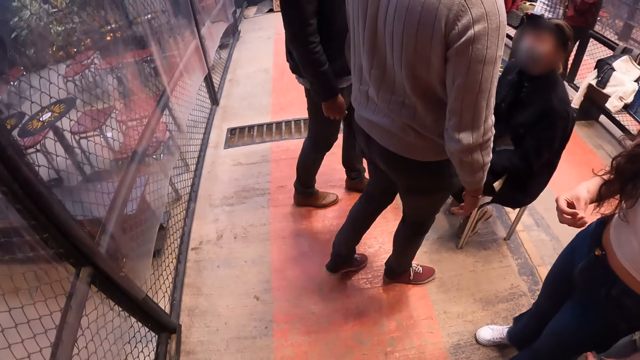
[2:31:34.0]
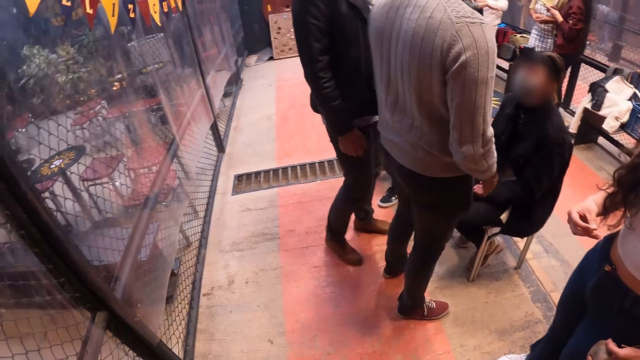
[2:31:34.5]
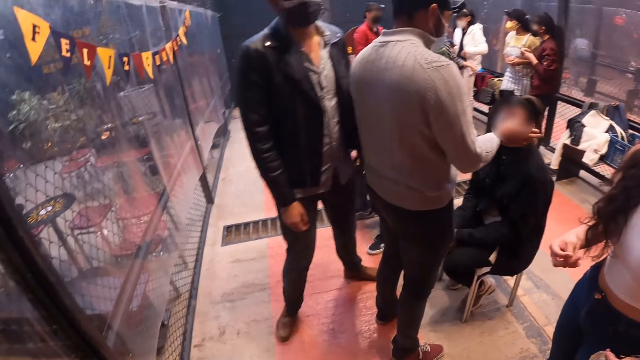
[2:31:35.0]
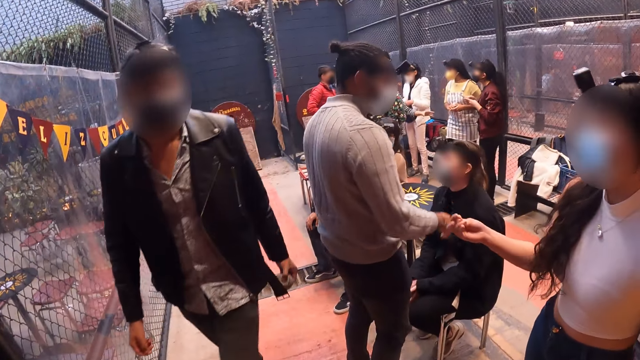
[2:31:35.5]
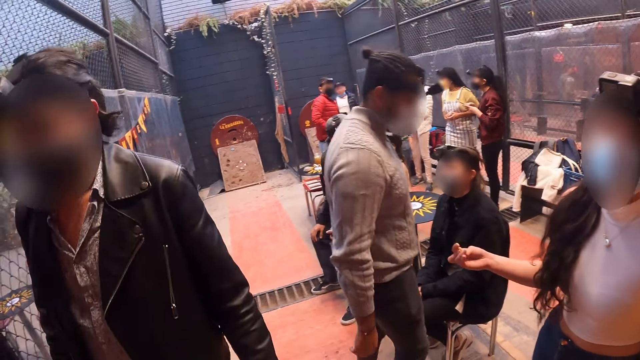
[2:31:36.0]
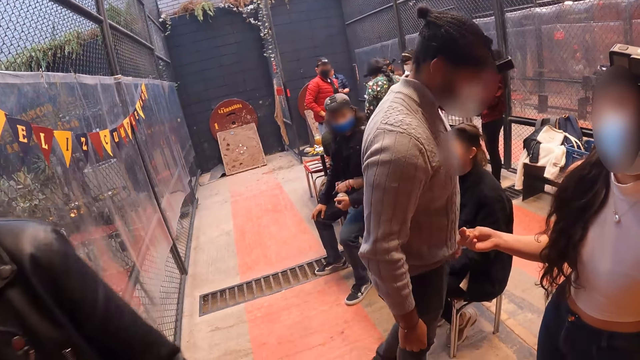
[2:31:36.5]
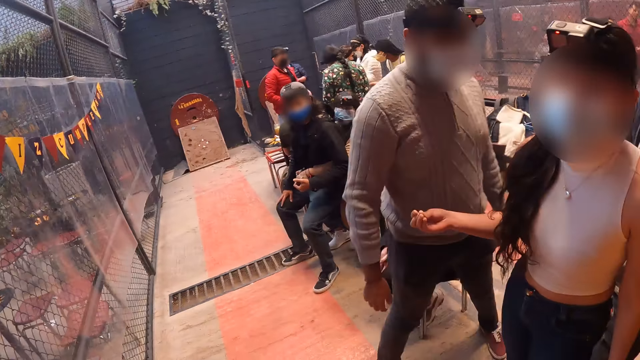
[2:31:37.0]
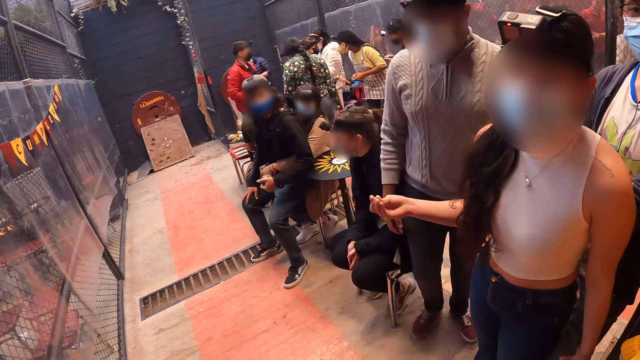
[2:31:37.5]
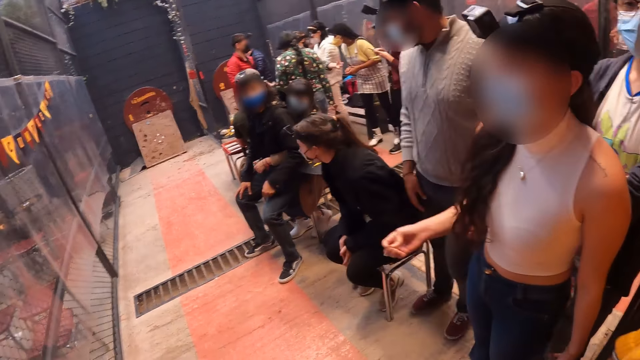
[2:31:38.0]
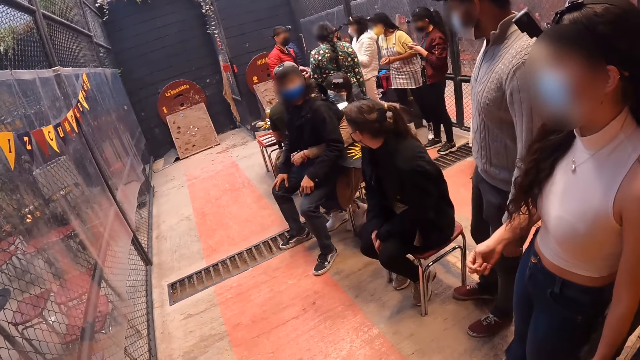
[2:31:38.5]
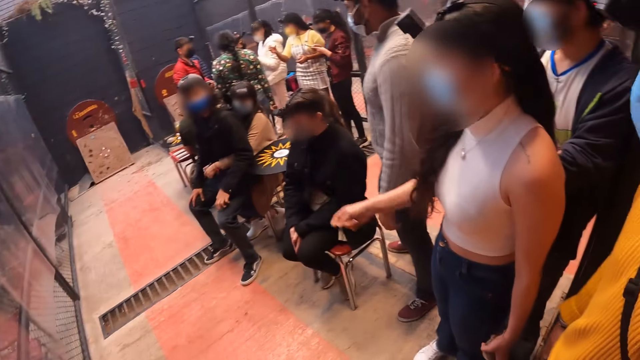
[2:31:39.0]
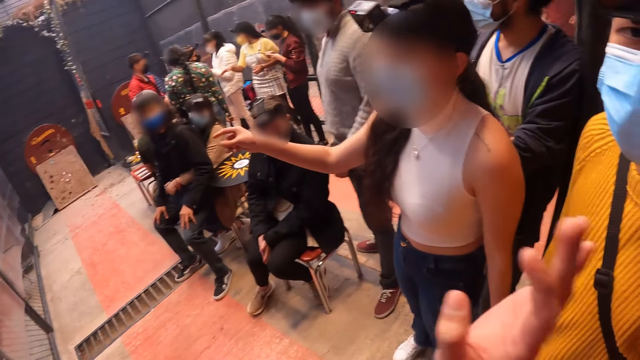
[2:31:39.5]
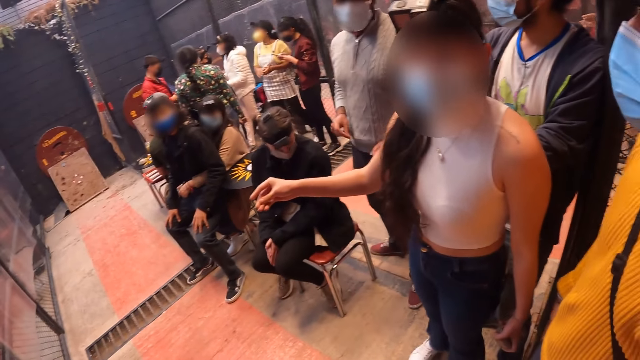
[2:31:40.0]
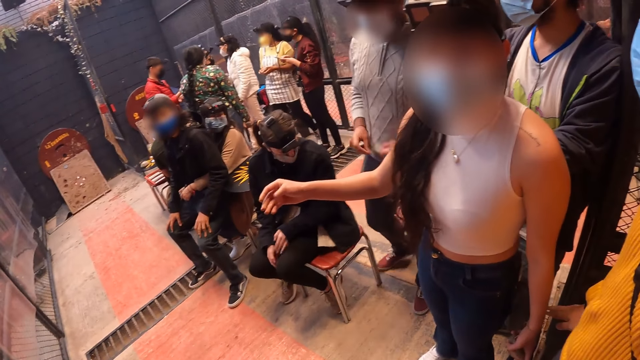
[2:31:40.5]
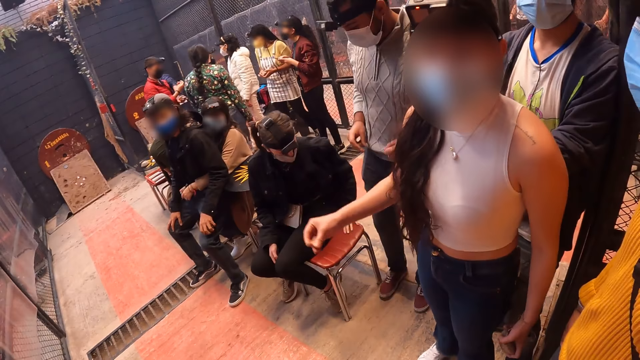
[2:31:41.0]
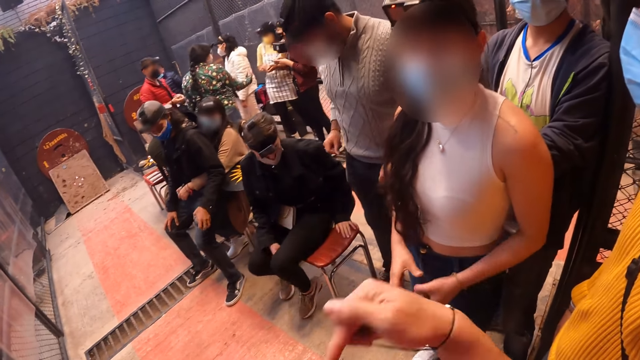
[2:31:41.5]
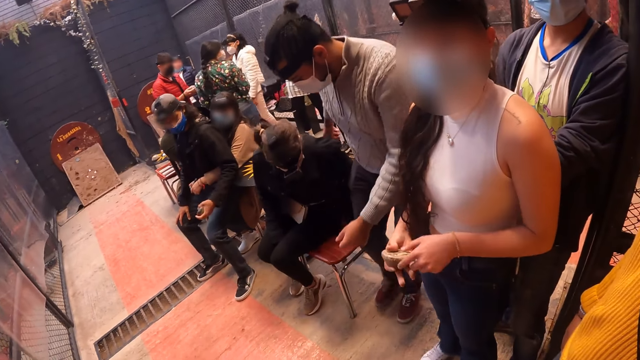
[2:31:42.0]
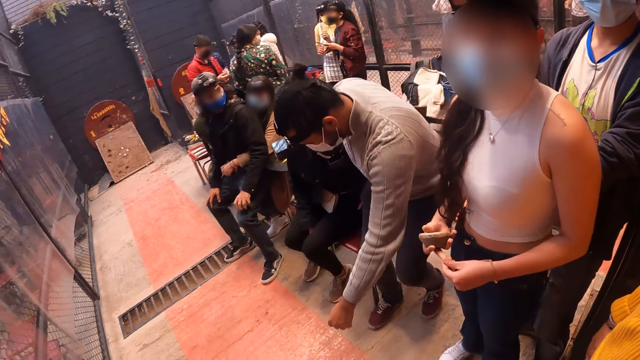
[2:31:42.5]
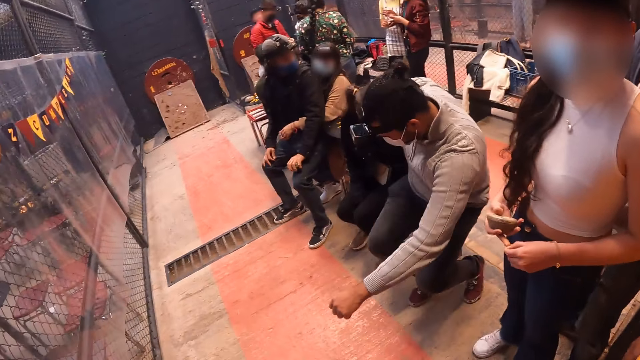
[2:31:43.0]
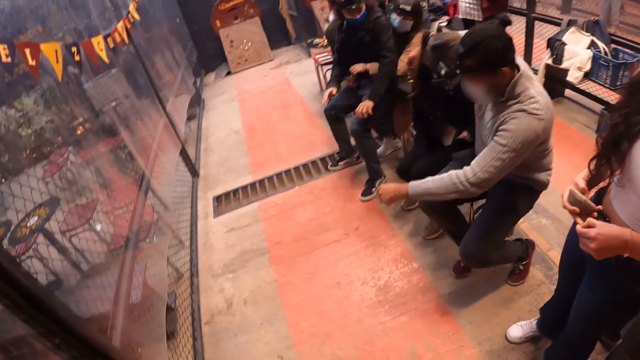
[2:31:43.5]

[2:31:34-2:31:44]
The camera wearer looks around the room. They look at a woman. They converse with the woman. The man sits on the chair.

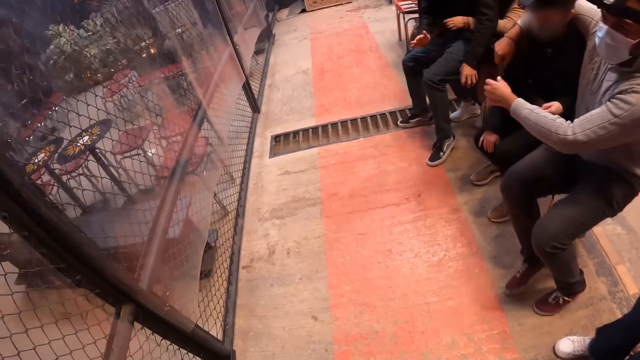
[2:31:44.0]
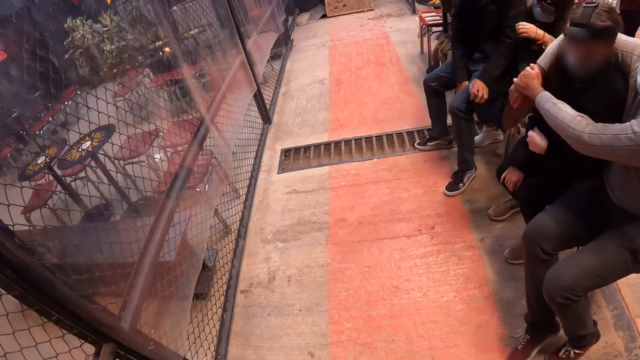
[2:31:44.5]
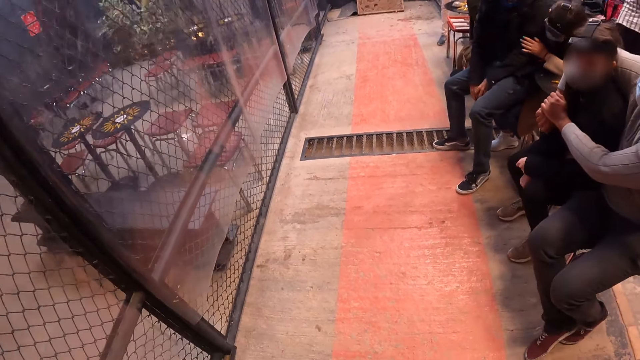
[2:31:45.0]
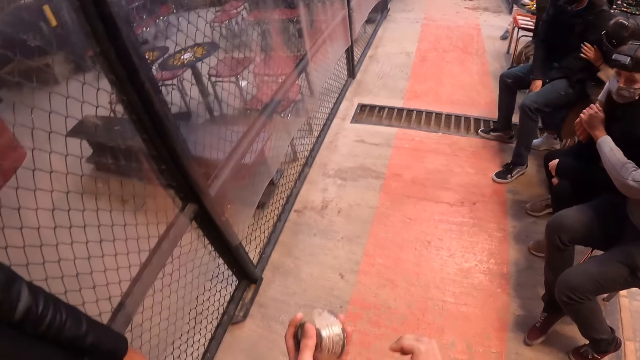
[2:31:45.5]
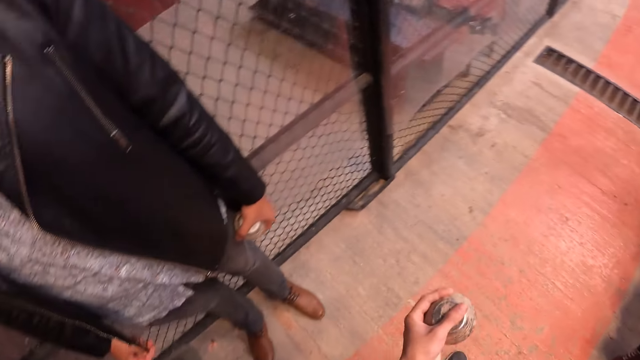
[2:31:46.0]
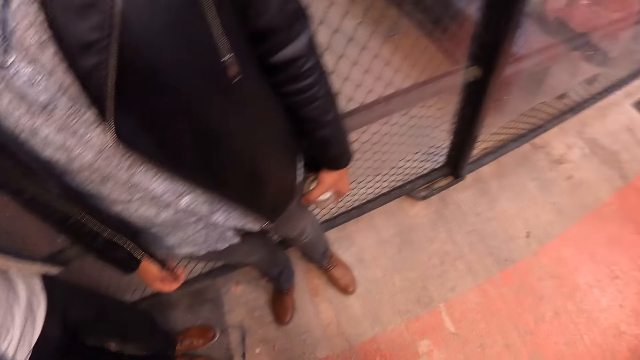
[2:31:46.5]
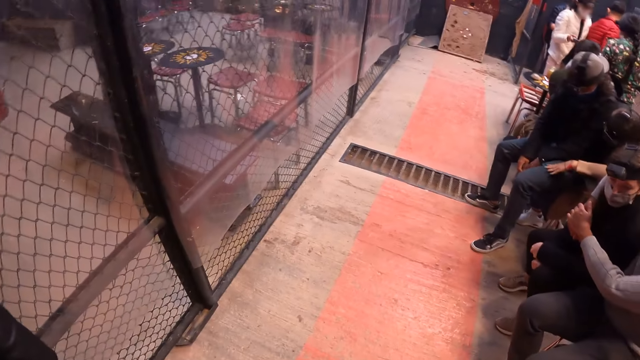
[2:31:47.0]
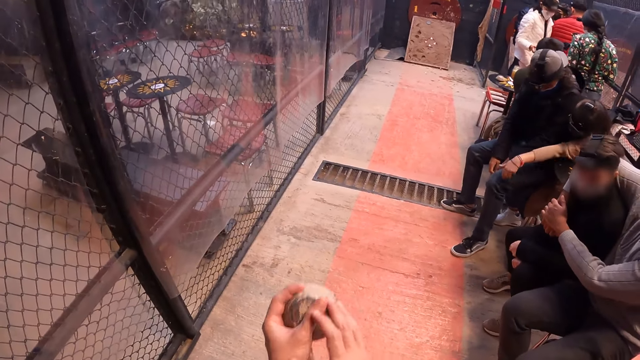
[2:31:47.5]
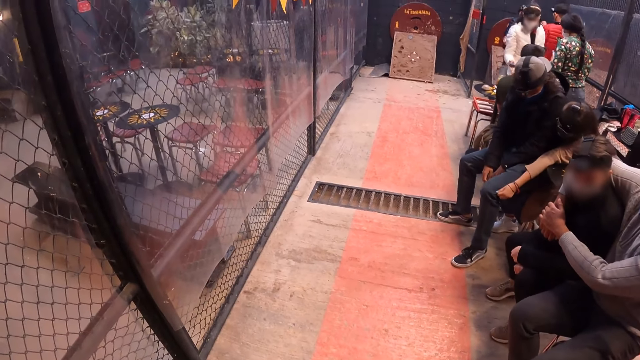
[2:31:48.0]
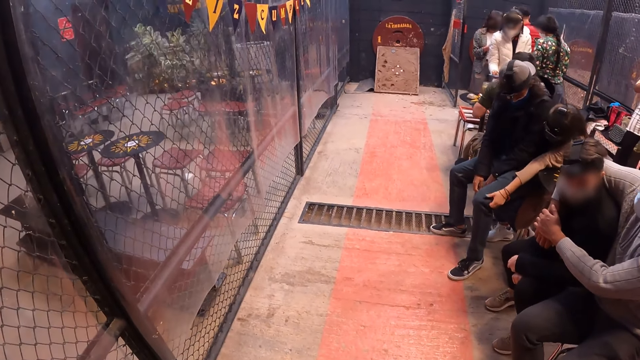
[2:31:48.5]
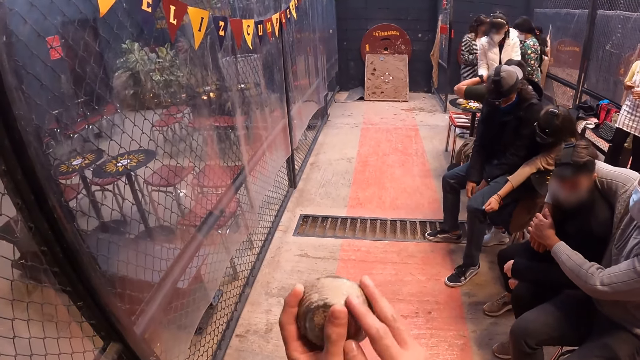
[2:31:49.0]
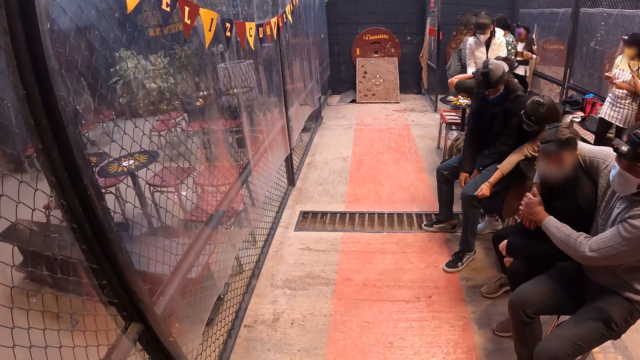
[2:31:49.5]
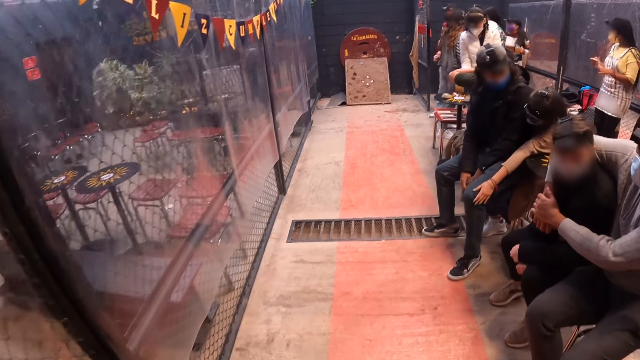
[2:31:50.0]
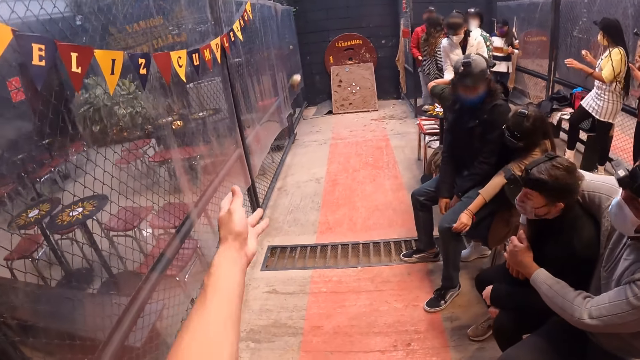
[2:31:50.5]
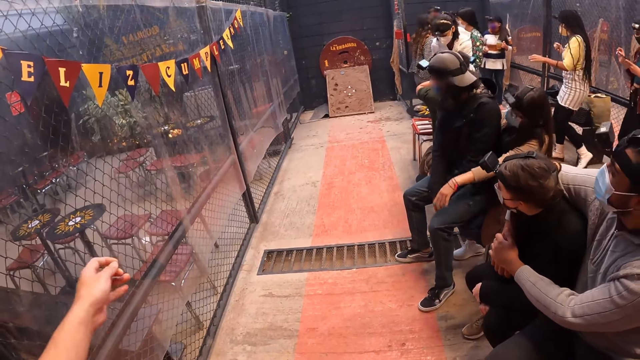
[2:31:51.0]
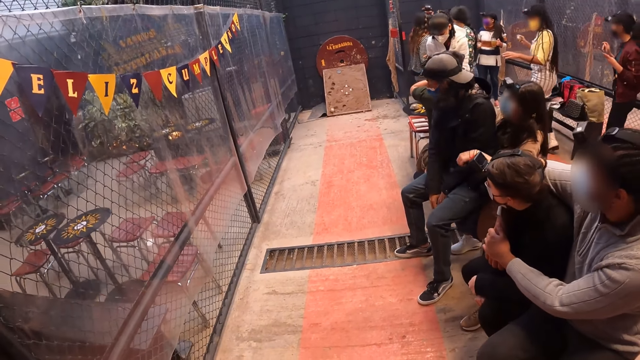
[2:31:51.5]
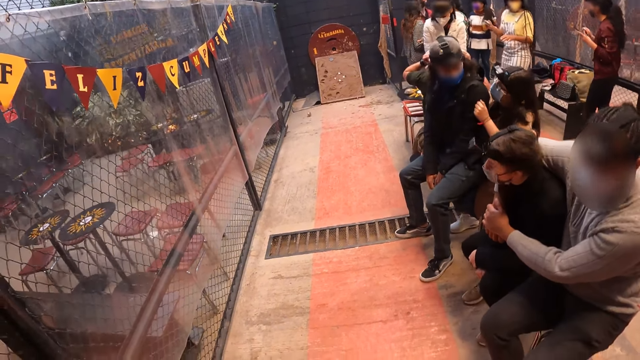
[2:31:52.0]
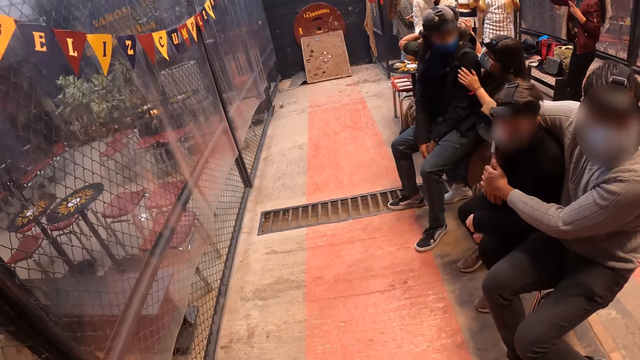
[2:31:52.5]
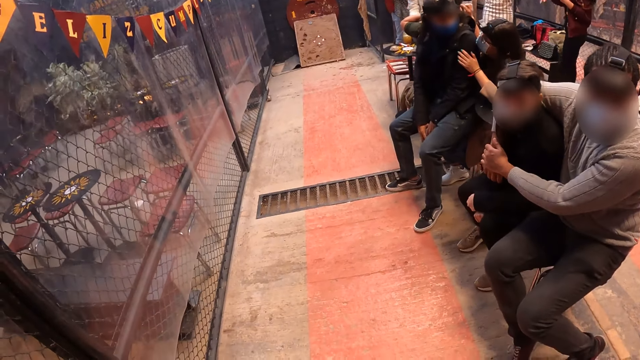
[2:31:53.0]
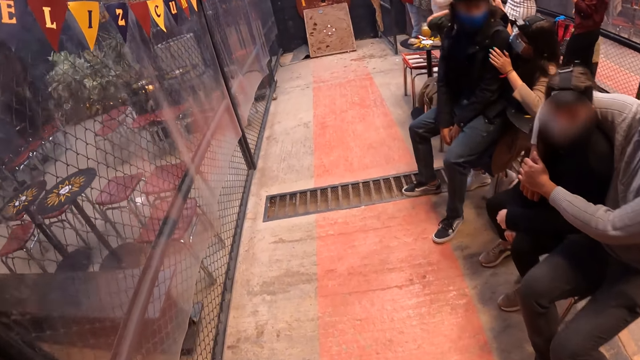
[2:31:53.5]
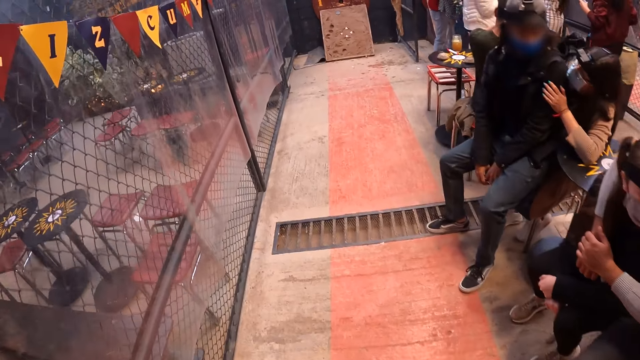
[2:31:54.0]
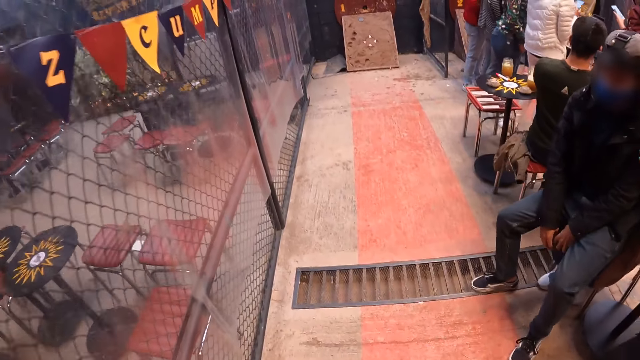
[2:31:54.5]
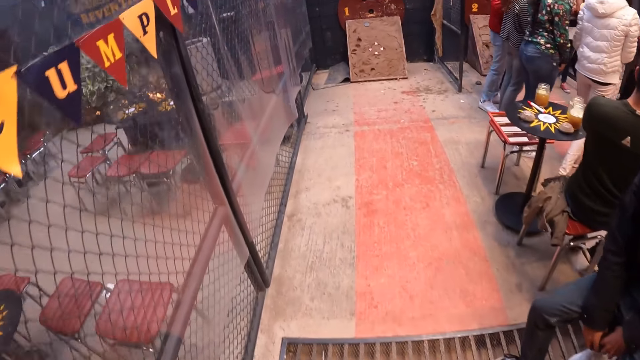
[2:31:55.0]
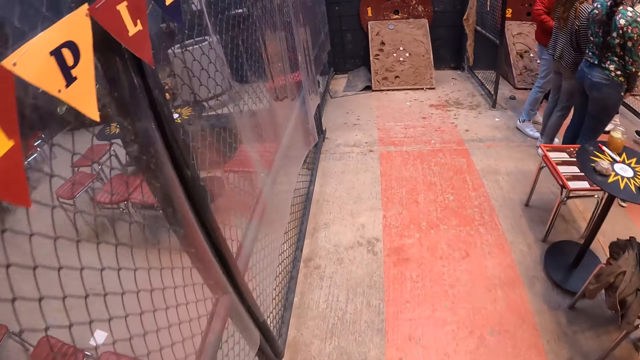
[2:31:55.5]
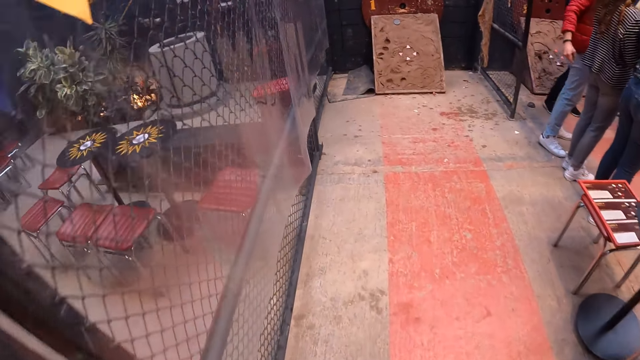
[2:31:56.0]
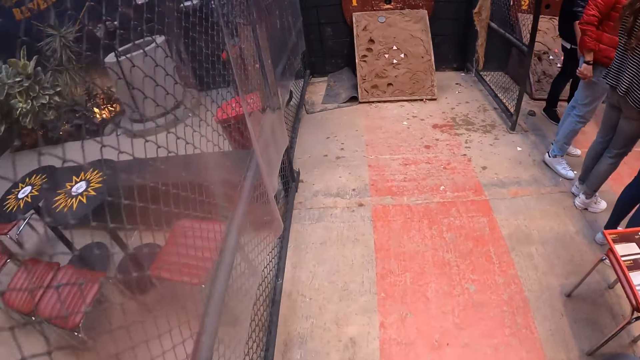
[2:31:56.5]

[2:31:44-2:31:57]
The camera wearer looks around the room. He holds the stone. He swings his left hand. He throws the metal disc on the tejo board with his left hand. He walks to the tejo board.
